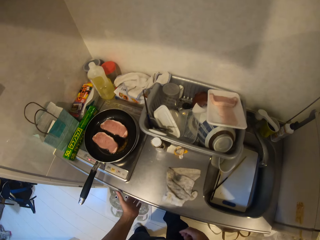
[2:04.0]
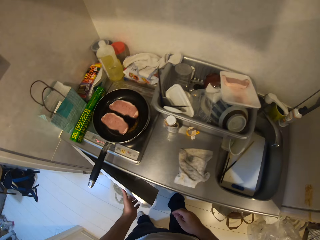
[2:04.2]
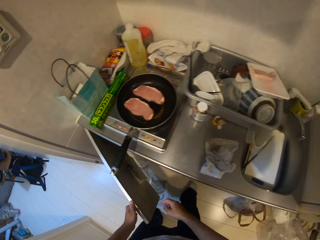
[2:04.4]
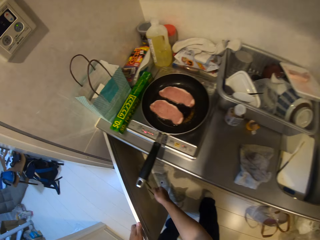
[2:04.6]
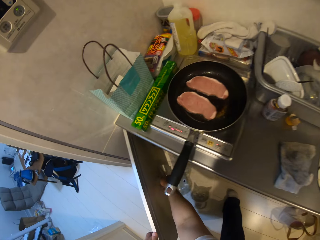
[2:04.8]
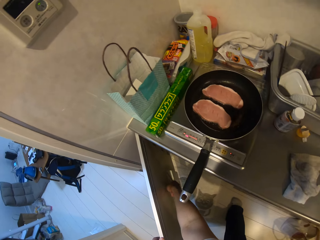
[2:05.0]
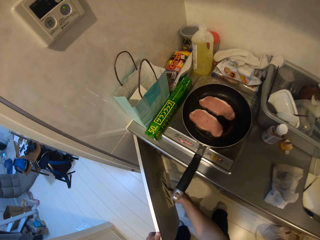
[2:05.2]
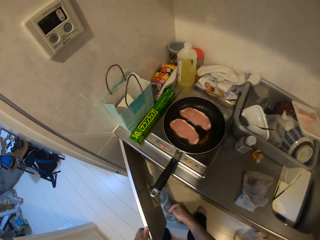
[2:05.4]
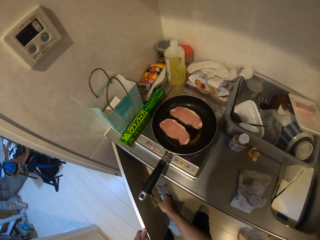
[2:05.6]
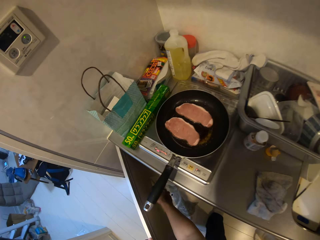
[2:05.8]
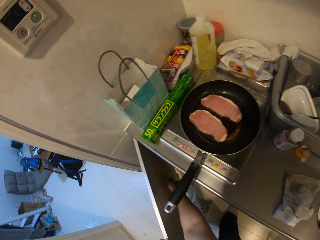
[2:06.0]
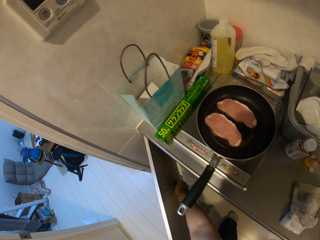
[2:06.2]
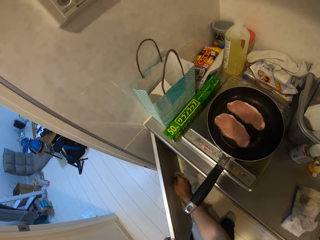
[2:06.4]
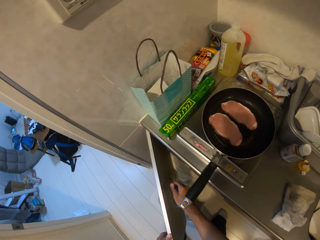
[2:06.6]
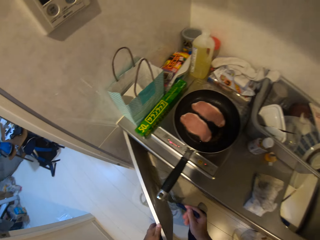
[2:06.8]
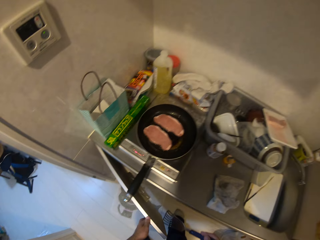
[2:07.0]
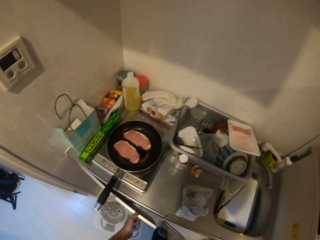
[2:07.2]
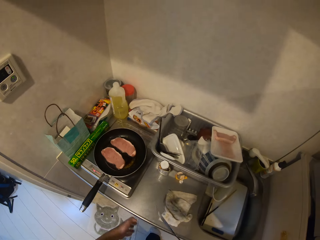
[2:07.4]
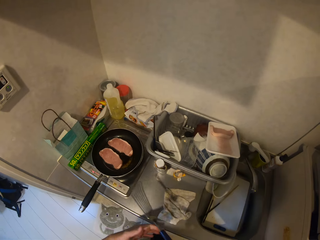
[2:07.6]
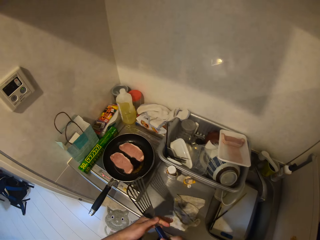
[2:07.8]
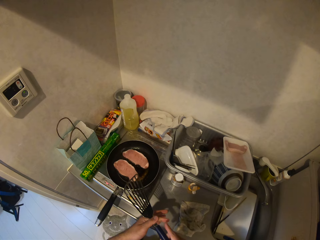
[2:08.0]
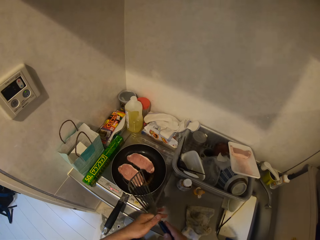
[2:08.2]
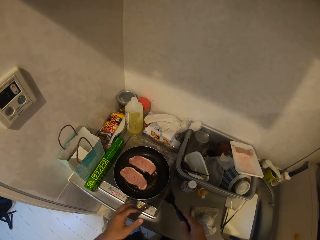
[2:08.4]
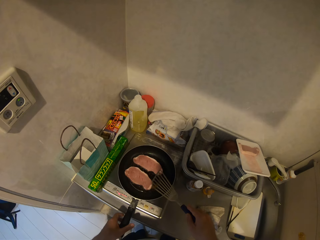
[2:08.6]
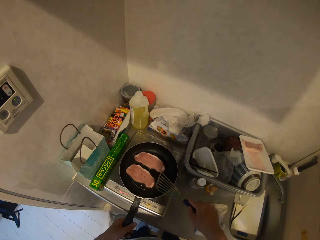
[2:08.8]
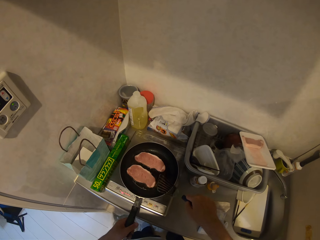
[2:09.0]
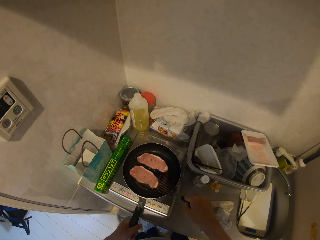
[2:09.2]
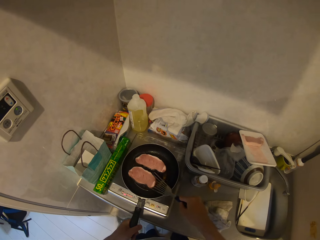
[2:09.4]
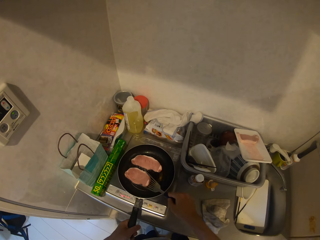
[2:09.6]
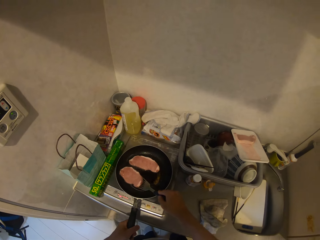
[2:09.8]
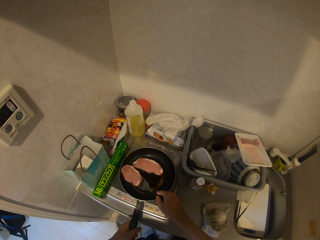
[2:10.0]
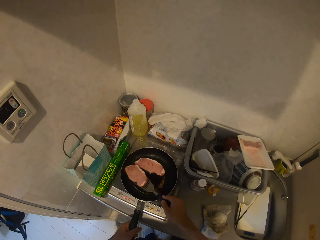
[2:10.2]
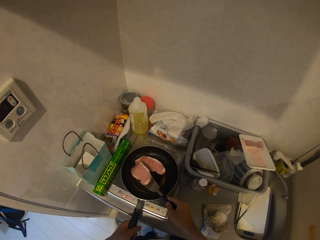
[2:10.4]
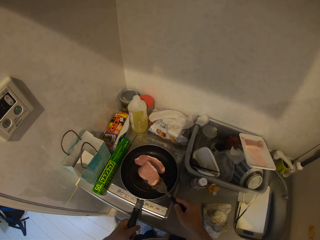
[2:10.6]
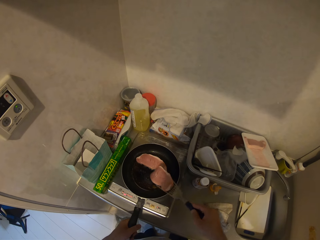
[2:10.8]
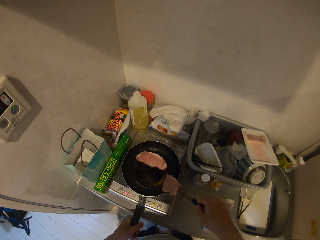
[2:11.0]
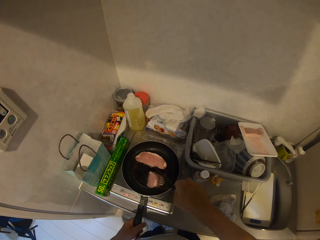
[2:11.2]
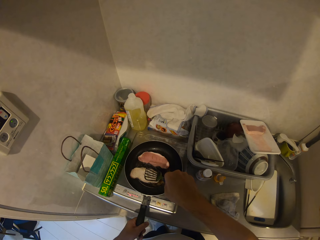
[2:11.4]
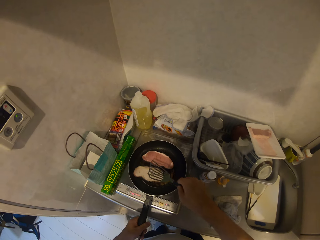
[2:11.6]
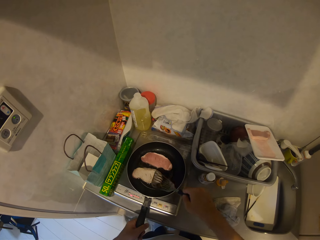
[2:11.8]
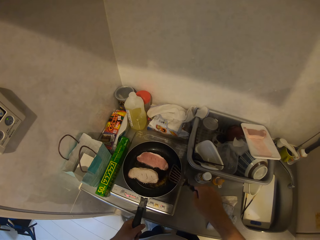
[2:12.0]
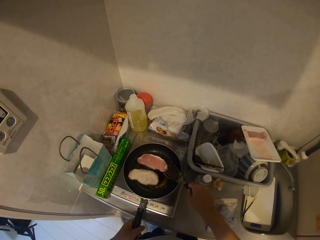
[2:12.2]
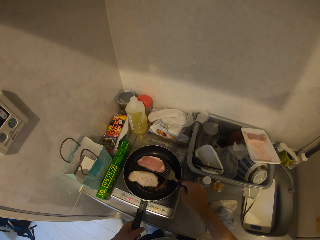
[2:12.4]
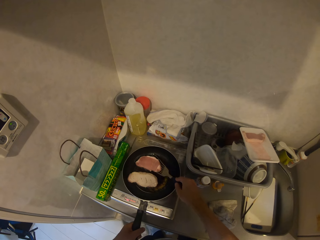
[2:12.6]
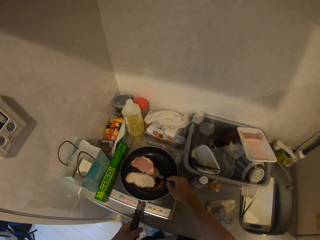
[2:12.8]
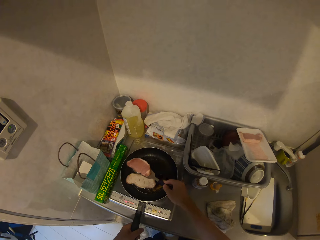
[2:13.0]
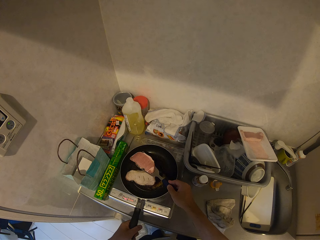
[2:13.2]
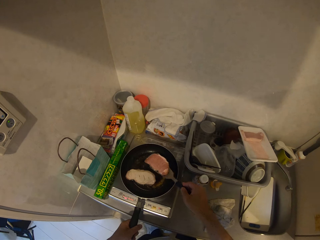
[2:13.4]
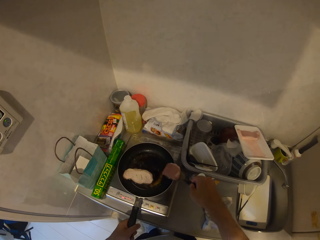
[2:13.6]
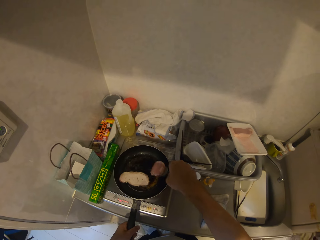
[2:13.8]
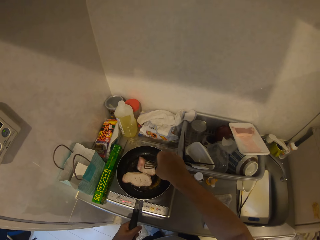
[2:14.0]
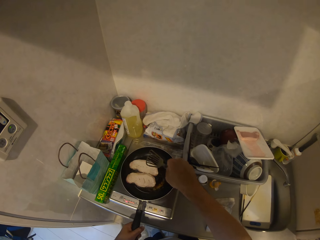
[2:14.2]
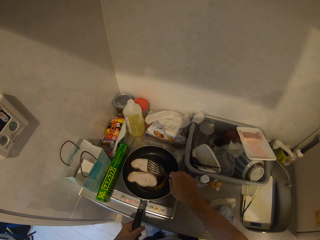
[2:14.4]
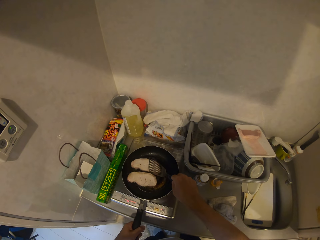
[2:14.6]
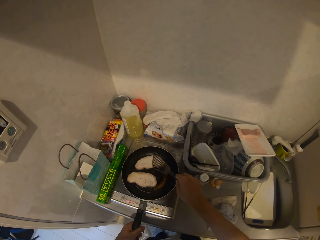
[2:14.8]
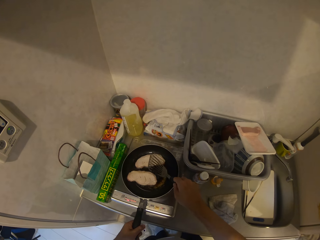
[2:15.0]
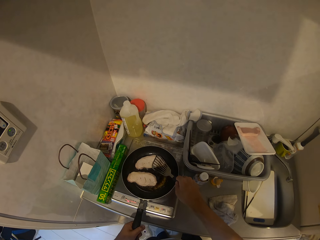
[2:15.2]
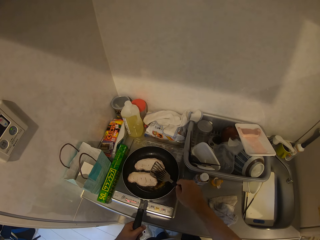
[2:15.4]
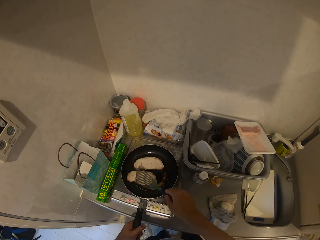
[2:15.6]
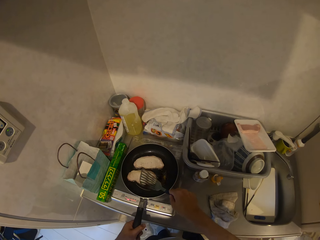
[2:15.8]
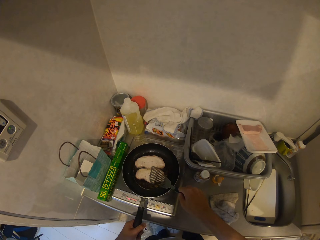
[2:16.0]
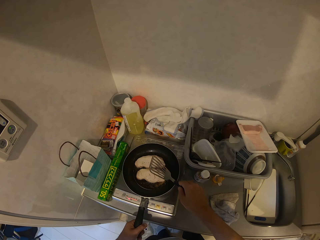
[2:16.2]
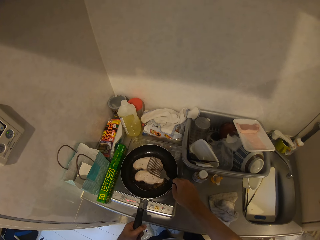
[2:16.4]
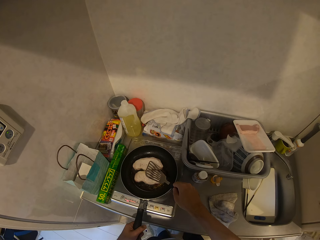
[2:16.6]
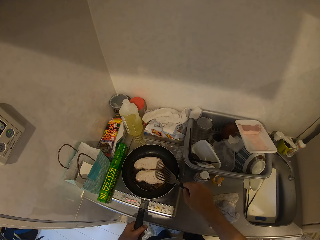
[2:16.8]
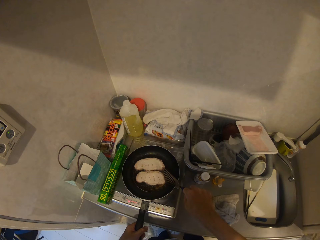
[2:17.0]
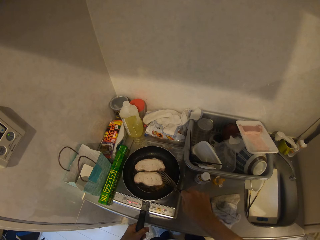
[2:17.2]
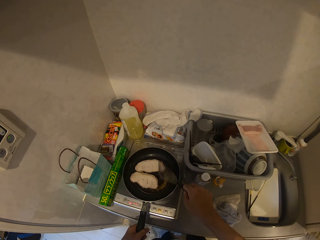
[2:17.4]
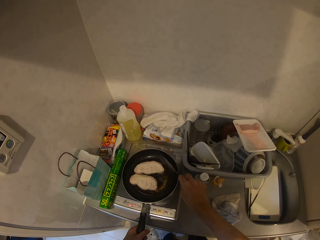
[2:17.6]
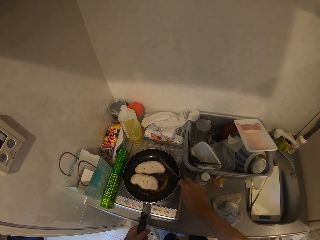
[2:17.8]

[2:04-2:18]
The camera wearer opens a kitchen cabinet with his left hand. He removes a slotted spoon or spatula from the kitchen cabinet. He closes the kitchen cabinet with his left hand. He holds the frying pan with his left hand. He turns over the slabs of meat in the frying pan with the slotted spoon. He fries the slabs of meat in the oil.

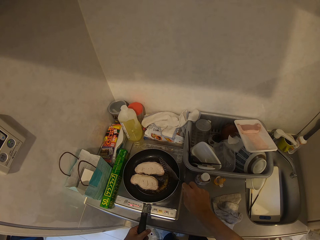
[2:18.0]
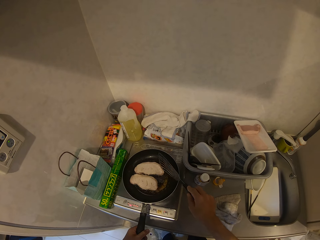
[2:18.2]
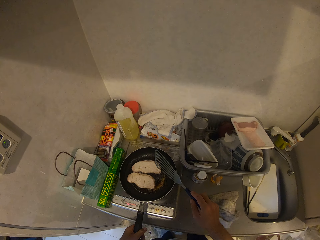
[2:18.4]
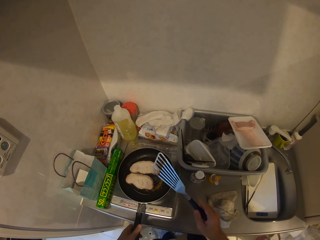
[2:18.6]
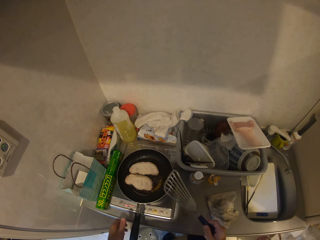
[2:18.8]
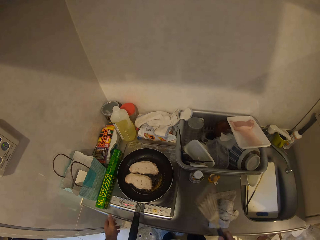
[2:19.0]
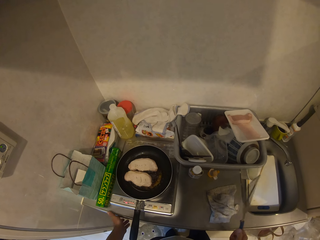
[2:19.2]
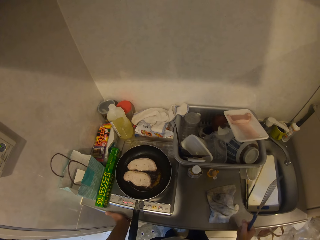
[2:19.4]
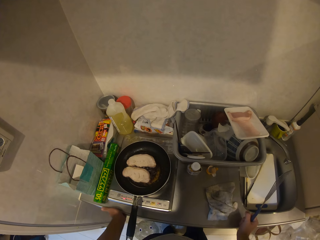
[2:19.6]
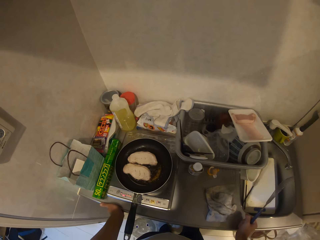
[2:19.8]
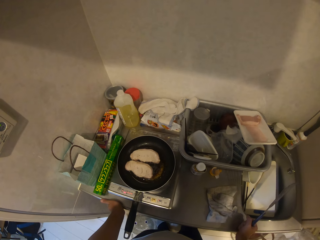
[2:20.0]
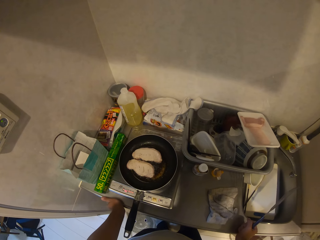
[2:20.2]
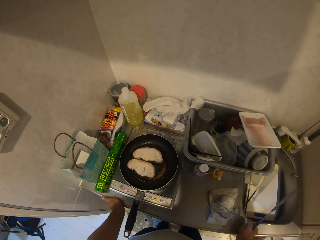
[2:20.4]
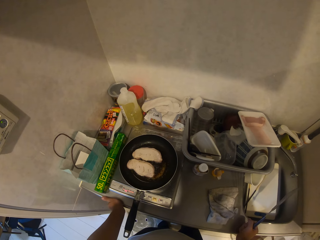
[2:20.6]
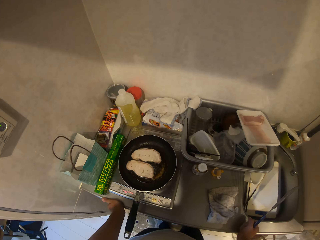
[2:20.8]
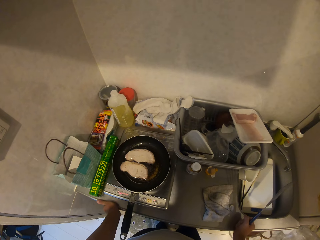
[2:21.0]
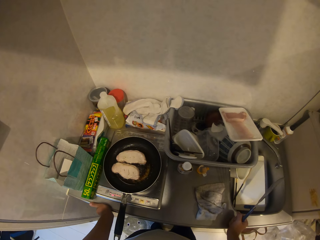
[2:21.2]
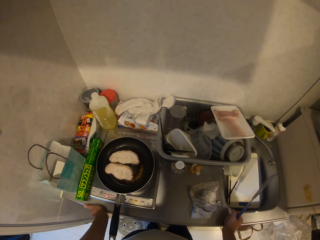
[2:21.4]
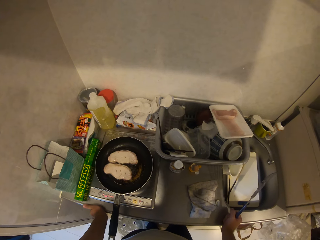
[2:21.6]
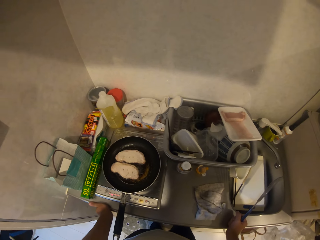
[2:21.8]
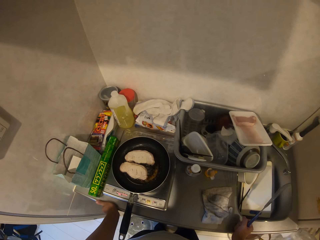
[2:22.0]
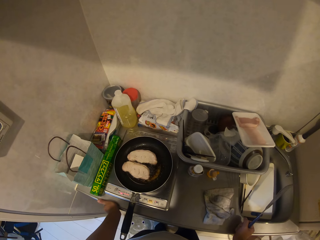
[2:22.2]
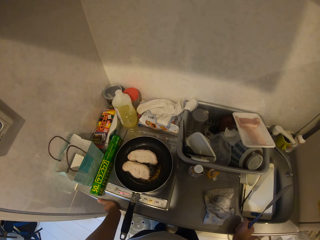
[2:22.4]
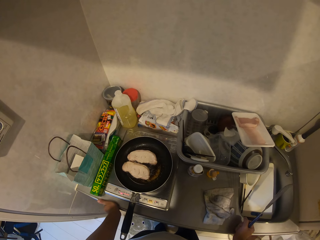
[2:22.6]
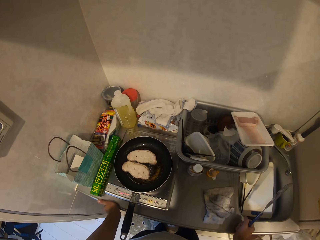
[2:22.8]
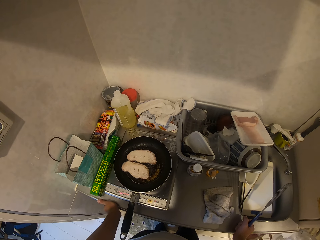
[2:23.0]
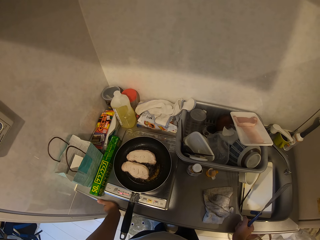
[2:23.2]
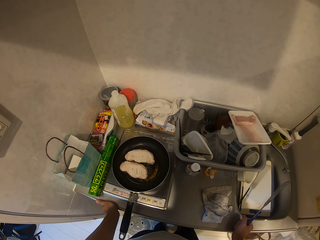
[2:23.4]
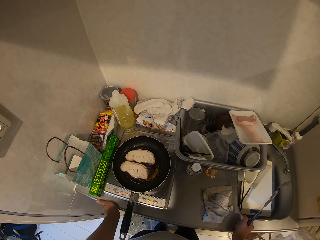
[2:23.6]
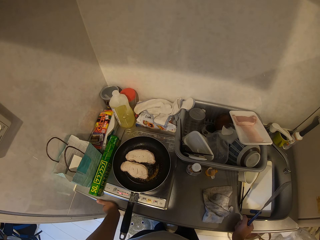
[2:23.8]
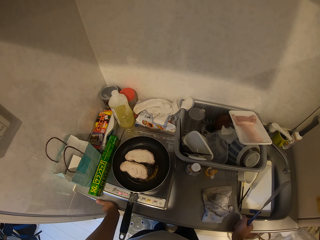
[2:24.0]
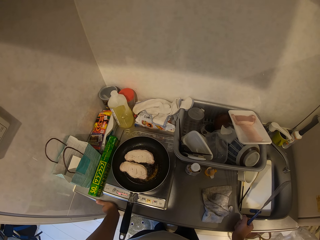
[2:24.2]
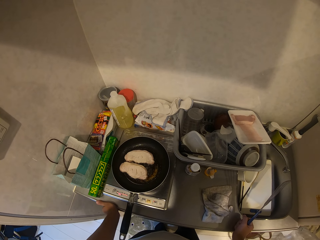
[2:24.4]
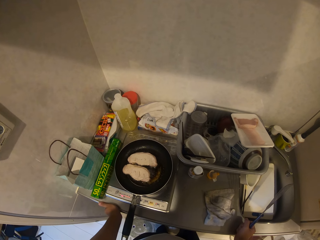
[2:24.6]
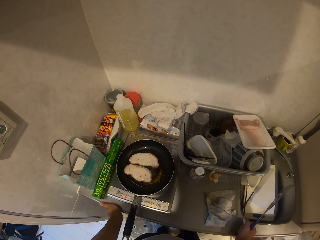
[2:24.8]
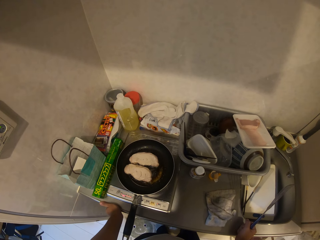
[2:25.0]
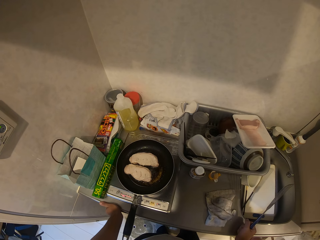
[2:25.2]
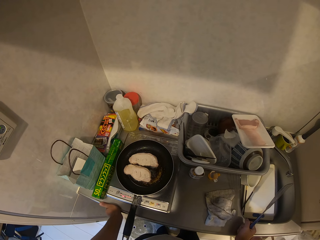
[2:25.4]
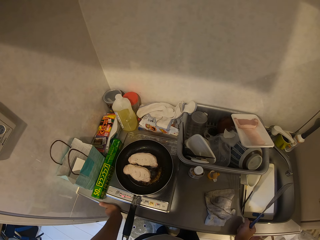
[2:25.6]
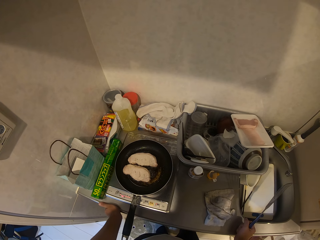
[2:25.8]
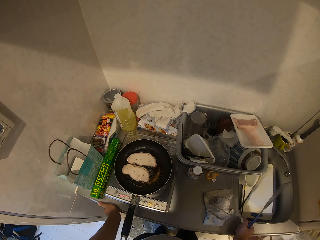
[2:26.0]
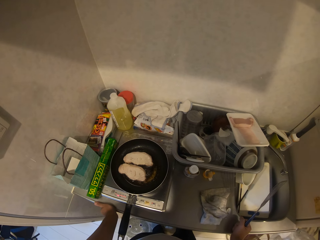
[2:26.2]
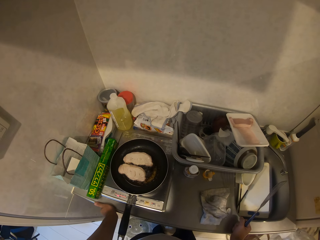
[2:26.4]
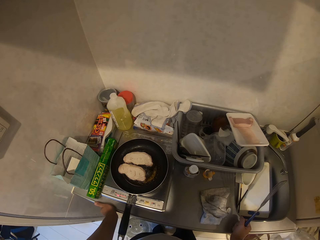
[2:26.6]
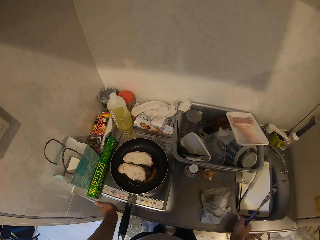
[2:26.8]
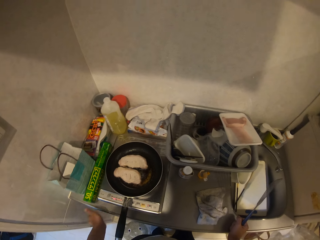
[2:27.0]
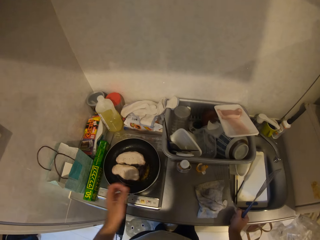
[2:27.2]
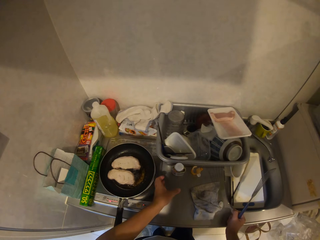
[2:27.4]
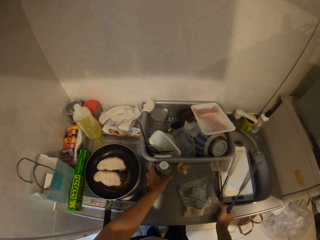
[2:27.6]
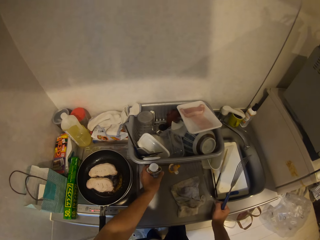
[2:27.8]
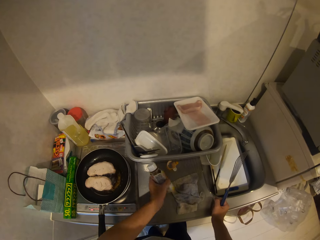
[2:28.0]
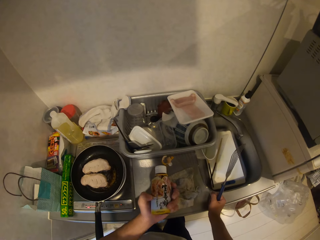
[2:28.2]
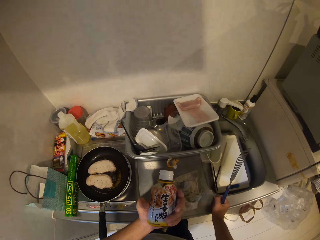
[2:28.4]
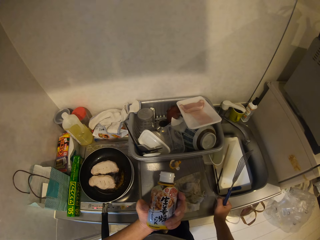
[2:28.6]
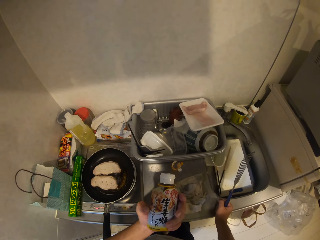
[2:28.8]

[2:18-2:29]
The camera wearer places his hands on the kitchen worktop. He touches the sink. He picks up the bottle of spices with his left hand. He holds up the bottle.
